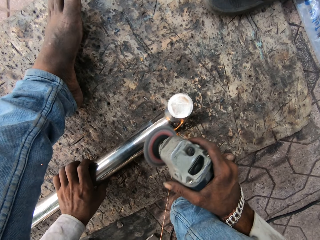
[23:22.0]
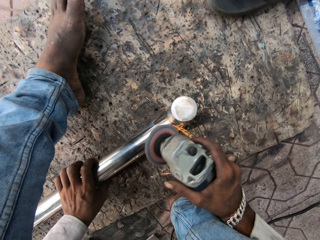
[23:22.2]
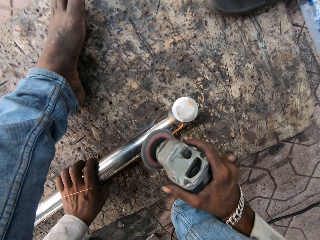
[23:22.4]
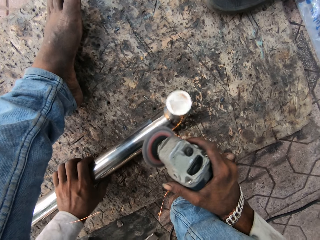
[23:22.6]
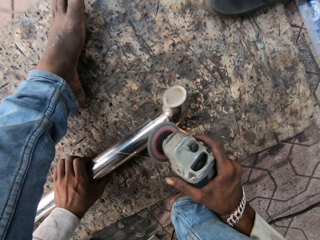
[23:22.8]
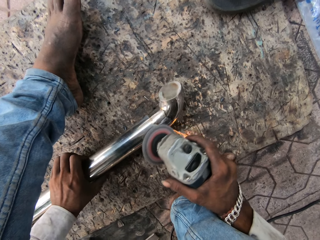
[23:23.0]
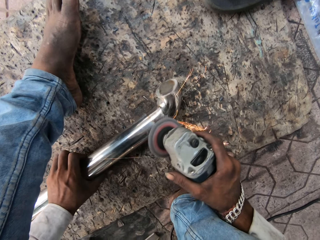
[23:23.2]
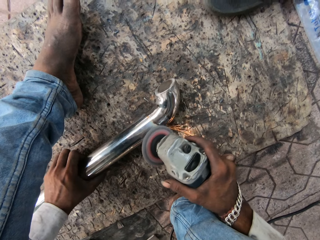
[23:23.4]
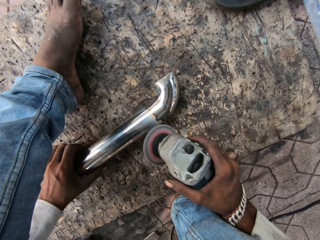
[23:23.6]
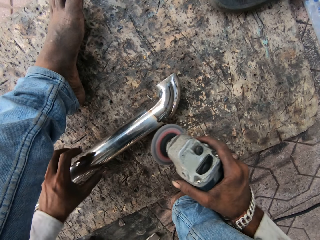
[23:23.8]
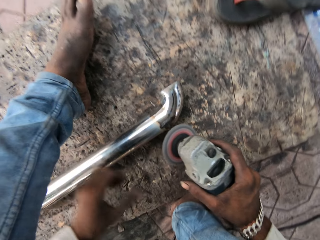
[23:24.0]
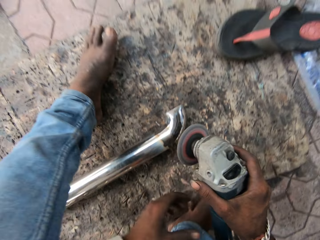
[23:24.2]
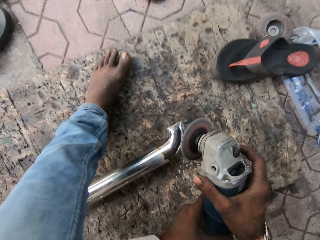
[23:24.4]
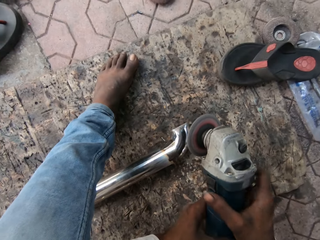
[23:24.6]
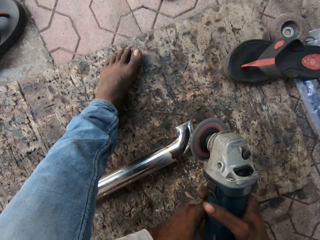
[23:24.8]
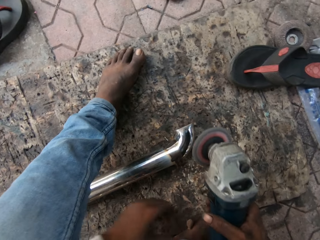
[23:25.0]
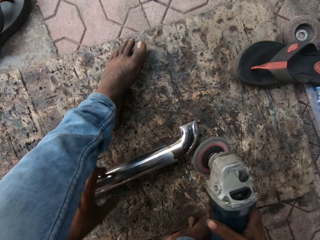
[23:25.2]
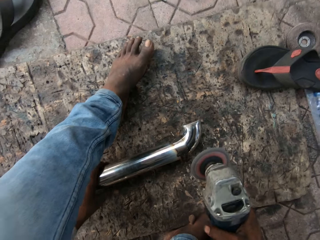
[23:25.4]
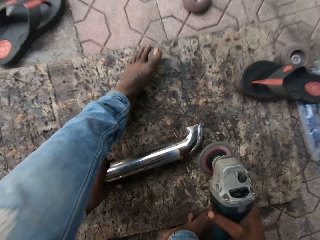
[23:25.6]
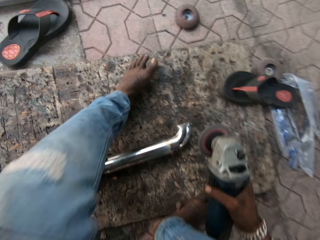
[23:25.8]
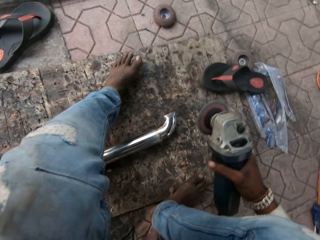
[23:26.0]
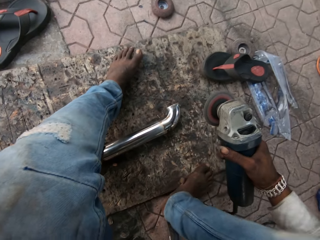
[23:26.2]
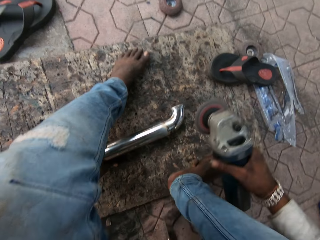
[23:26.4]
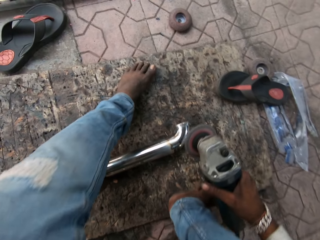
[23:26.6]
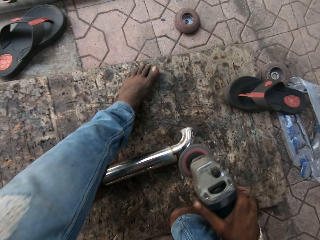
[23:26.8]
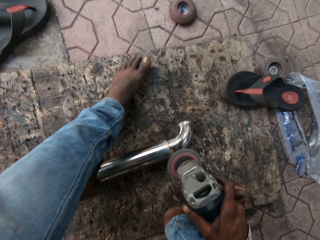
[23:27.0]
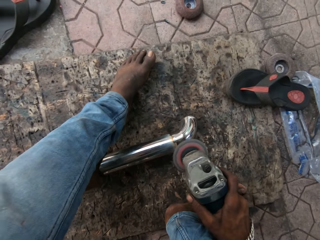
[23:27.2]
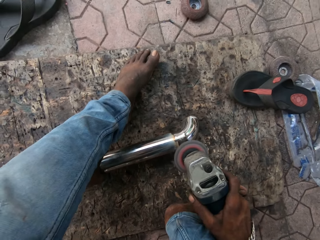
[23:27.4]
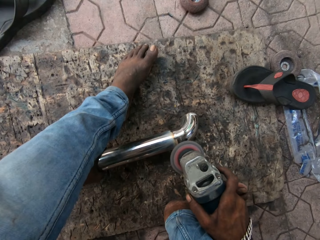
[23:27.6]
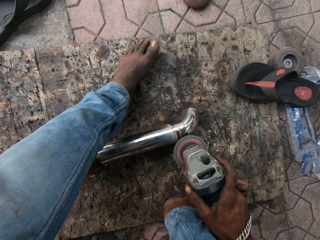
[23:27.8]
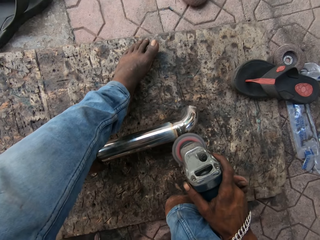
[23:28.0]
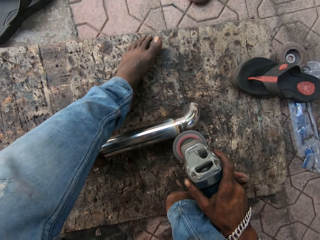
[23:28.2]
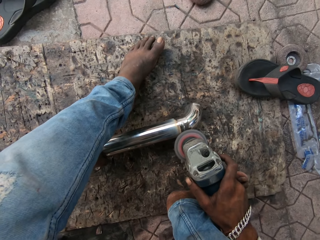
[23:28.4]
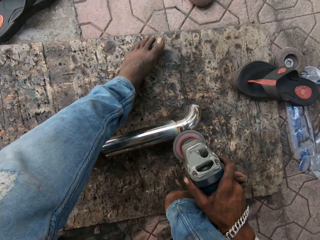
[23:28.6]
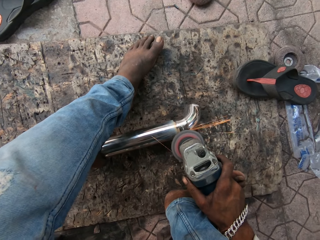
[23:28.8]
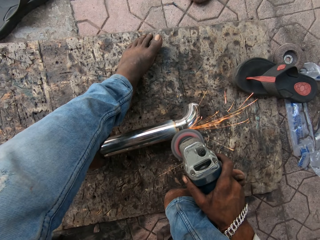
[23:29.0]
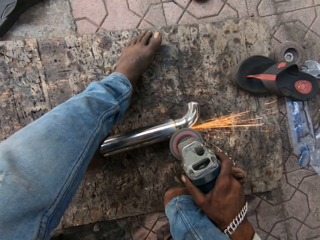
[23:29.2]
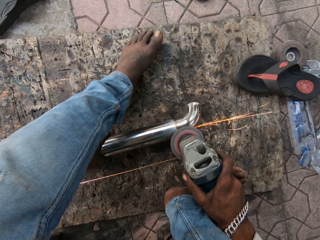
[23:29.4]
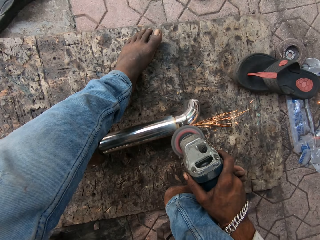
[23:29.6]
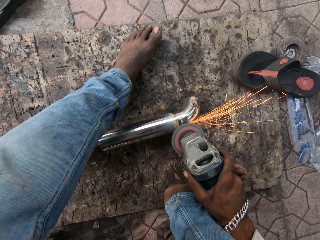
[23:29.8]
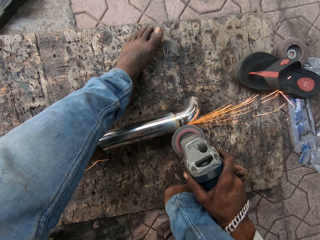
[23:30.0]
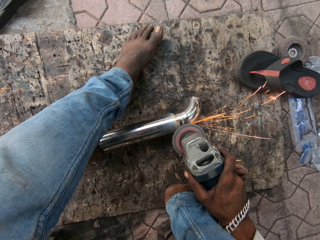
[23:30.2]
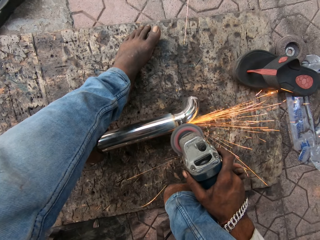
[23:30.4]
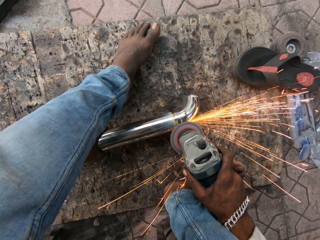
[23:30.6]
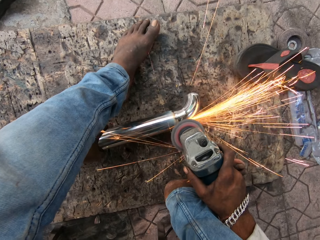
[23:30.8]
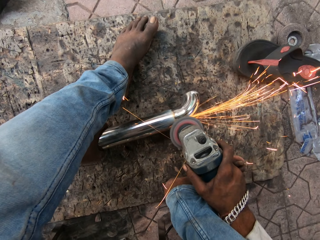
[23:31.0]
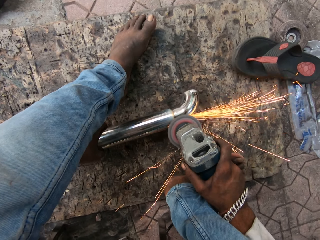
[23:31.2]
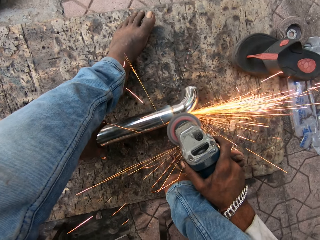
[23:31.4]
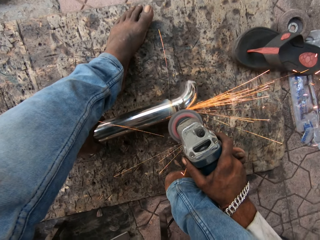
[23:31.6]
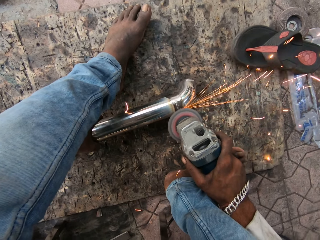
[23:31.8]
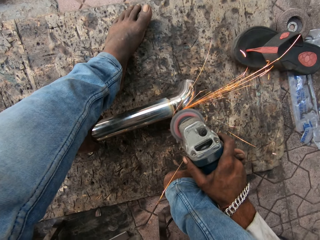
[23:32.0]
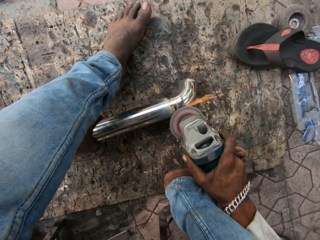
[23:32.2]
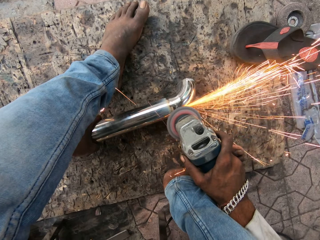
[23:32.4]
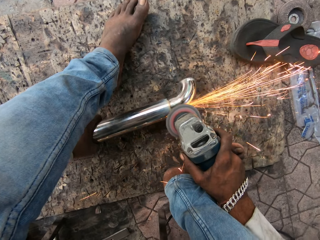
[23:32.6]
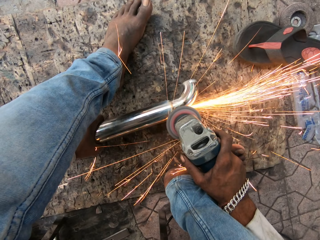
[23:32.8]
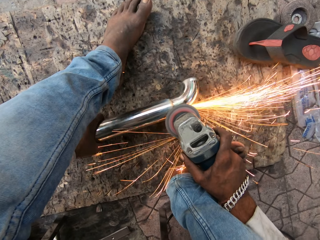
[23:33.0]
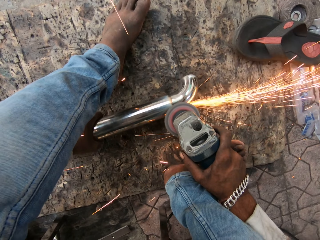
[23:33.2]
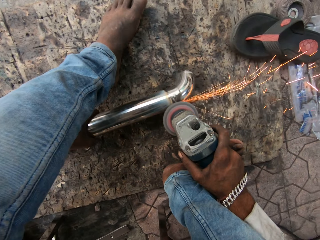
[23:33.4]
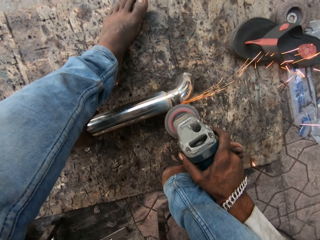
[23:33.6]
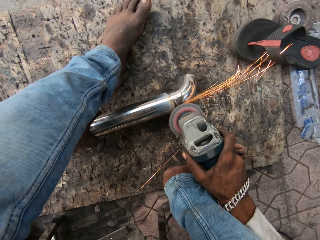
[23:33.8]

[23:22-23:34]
The camera wearer holds the angle grinder with both his hands. He adjusts his grip on the angle grinder. He holds the stainless steel baluster with his left hand. He adjusts his sitting position. He adjusts the position of the stainless steel baluster. He polishes the stainless steel baluster with the angle grinder.

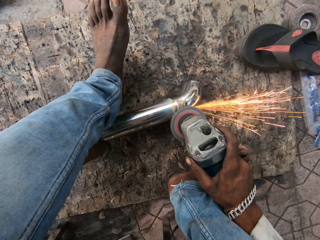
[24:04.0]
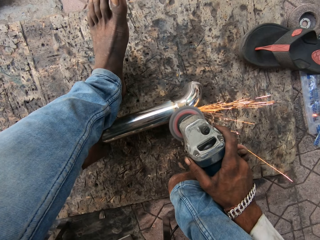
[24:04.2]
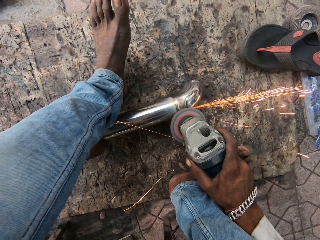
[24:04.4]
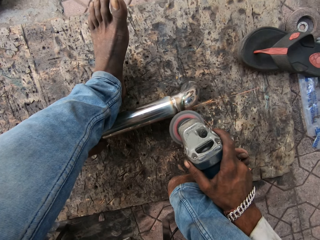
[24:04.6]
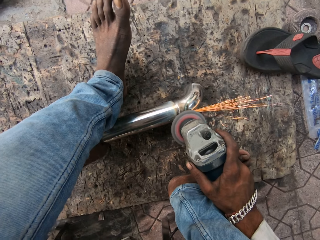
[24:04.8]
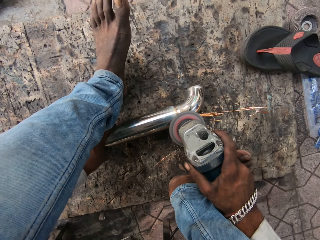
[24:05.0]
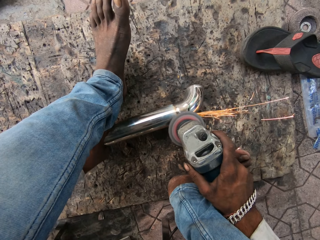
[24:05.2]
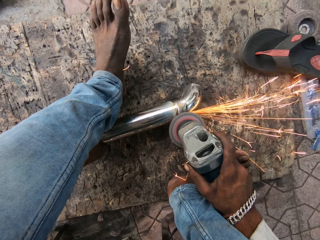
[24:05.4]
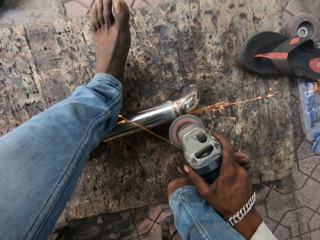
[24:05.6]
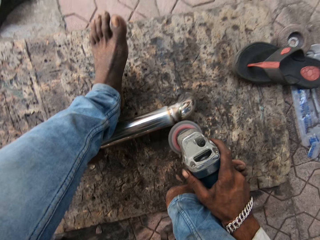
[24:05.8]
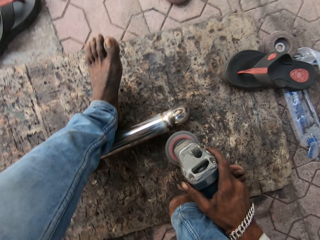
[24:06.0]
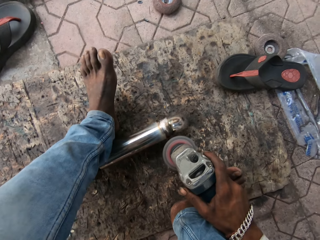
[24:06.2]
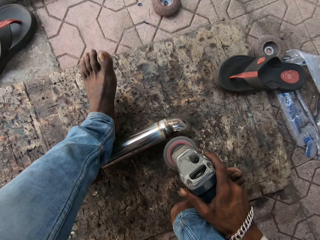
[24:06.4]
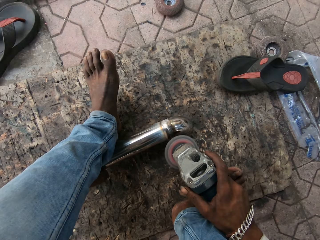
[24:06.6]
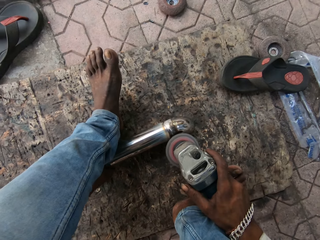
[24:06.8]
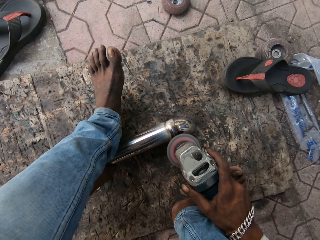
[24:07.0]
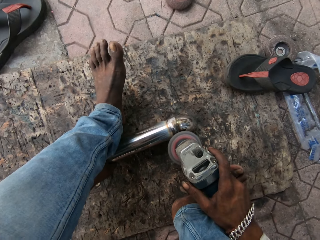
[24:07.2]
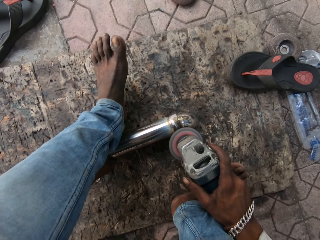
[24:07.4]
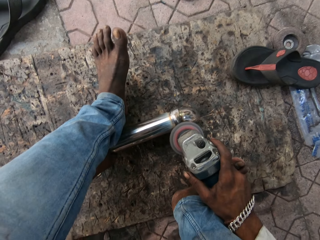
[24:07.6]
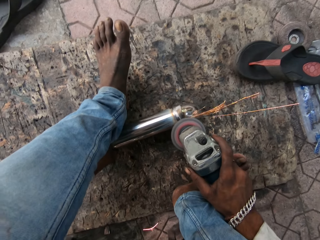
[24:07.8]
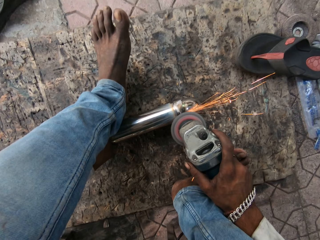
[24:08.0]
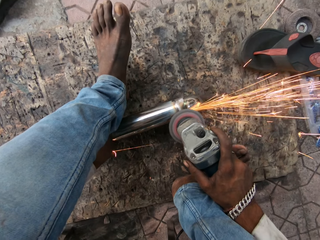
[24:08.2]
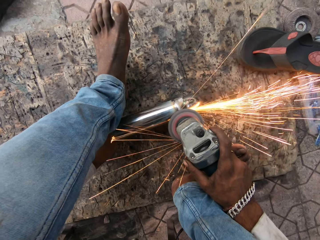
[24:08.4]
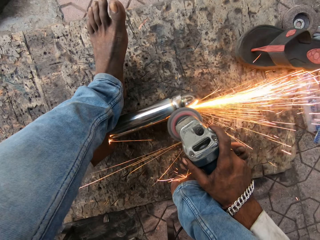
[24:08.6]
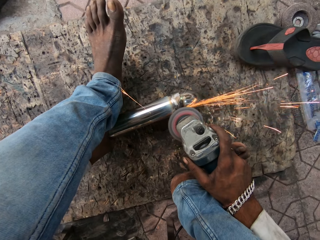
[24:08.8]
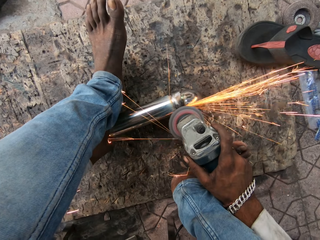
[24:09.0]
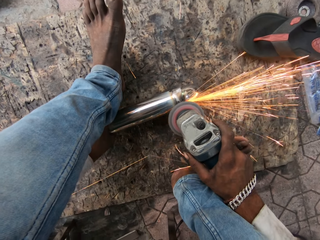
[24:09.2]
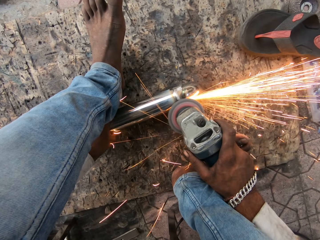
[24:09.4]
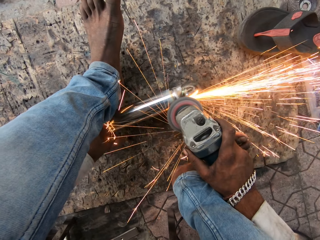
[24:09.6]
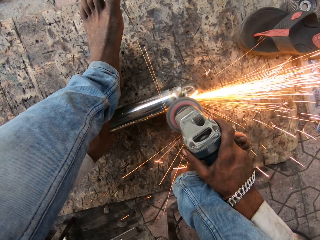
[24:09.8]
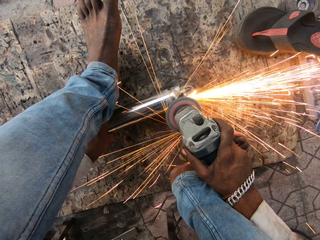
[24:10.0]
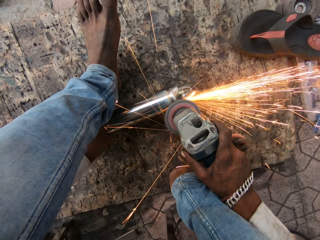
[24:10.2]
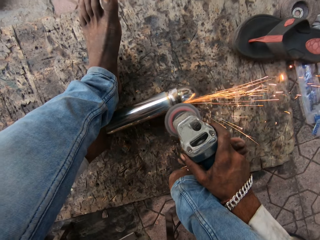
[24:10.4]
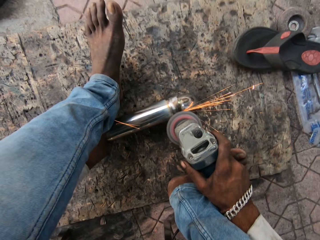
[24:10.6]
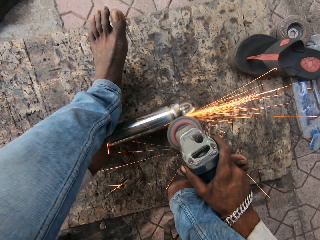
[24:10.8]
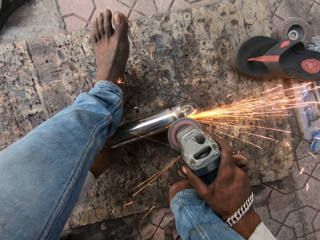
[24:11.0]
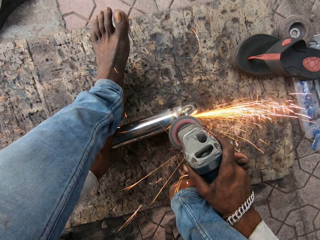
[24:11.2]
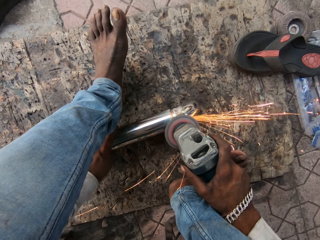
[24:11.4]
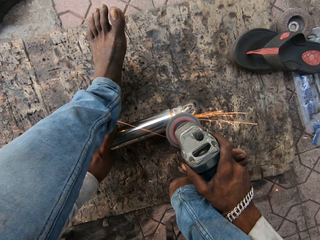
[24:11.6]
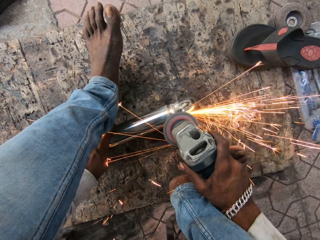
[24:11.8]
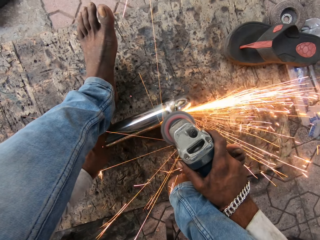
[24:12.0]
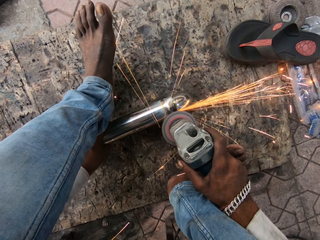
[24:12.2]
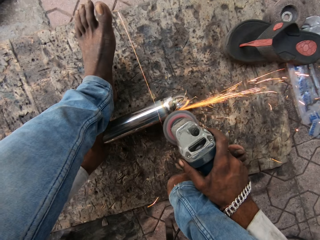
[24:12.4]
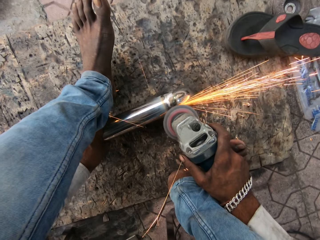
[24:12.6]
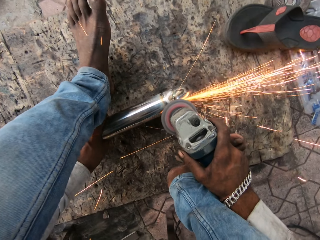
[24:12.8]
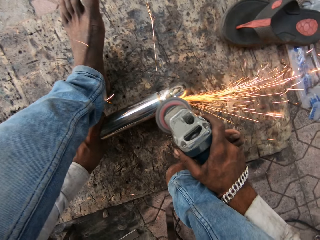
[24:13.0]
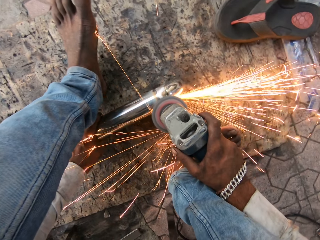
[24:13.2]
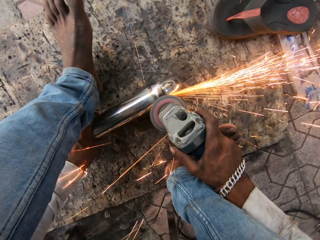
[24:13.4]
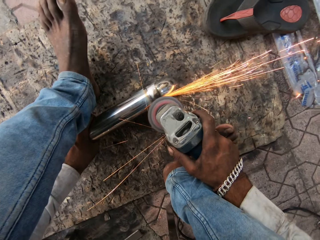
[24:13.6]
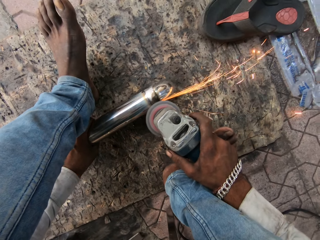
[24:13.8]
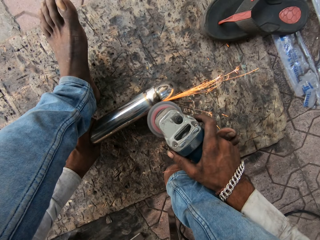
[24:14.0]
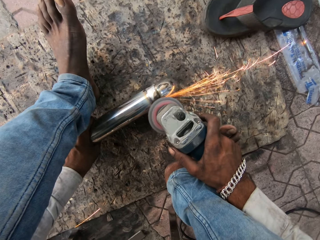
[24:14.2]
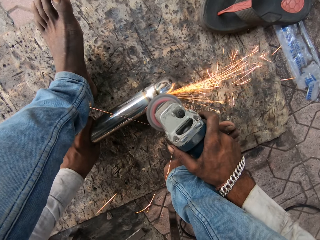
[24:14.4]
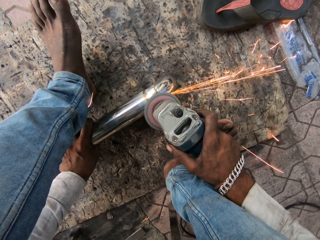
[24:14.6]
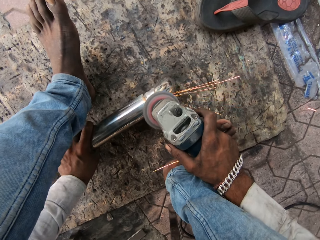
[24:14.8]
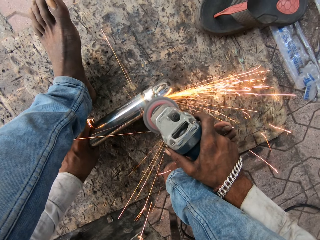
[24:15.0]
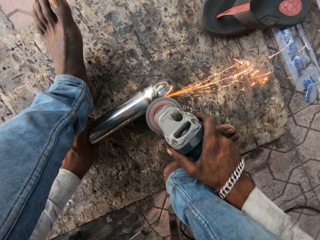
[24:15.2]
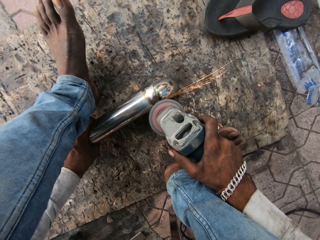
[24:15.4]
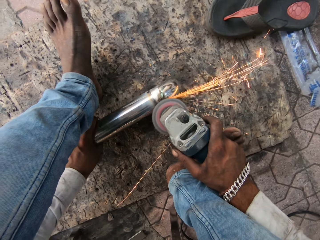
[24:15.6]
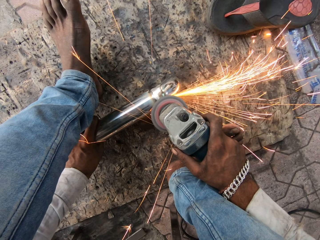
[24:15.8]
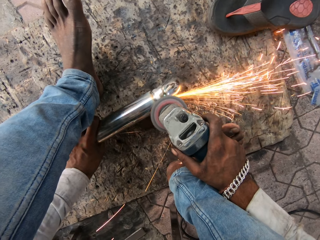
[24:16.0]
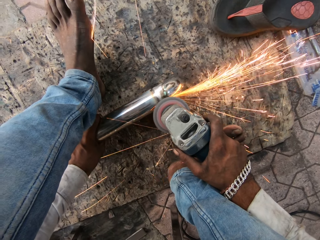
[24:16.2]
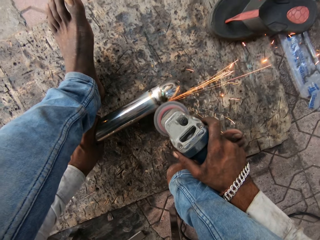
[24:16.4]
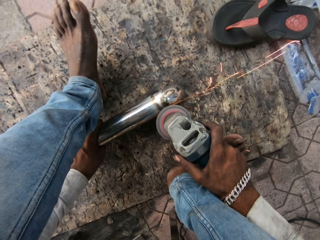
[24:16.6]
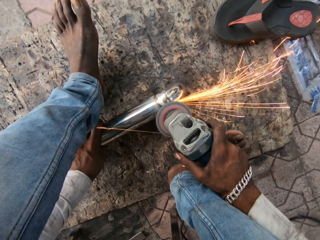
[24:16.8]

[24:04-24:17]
The camera wearer adjusts the position of the stainless steel baluster. They polish the stainless steel baluster with the angle grinder.
